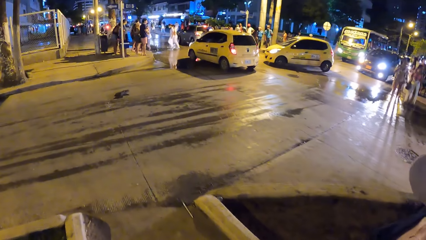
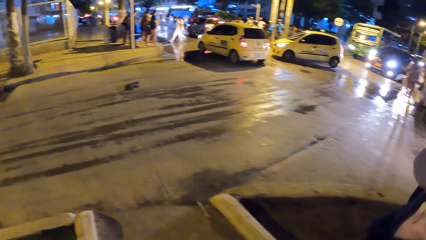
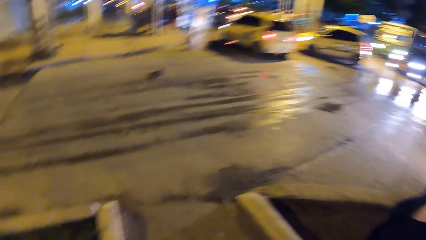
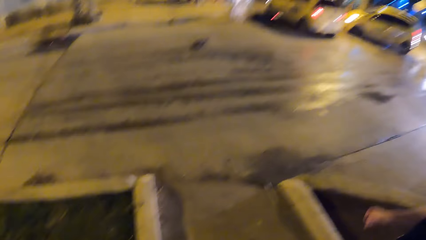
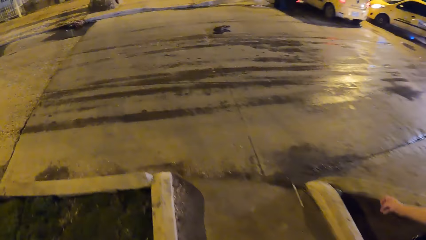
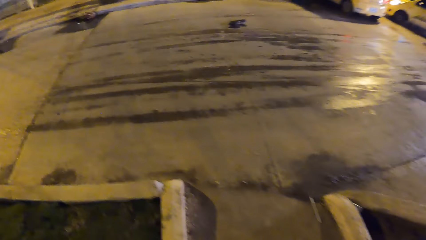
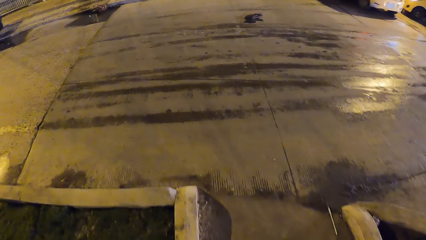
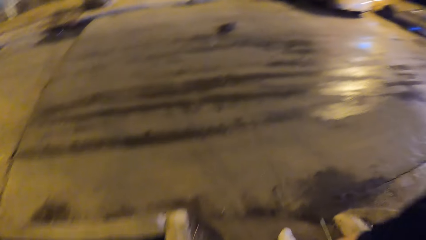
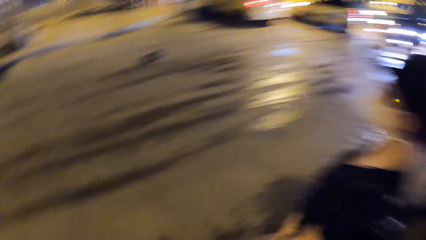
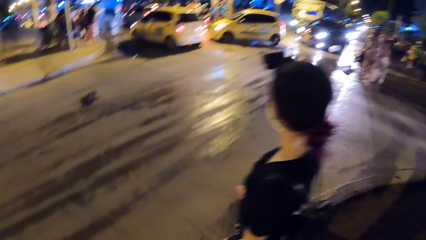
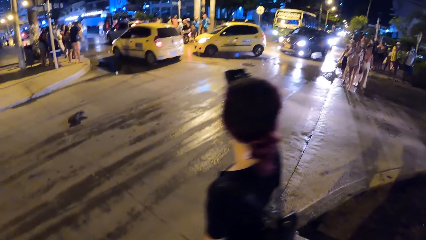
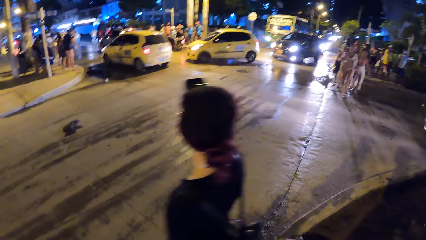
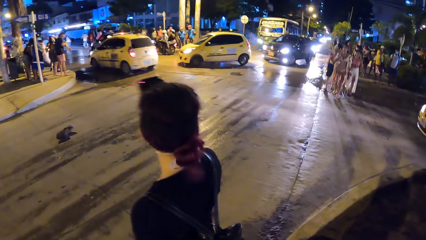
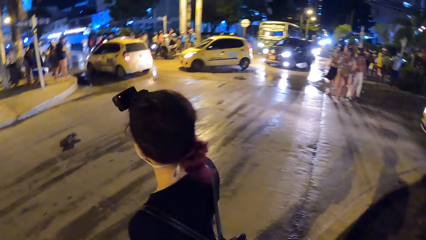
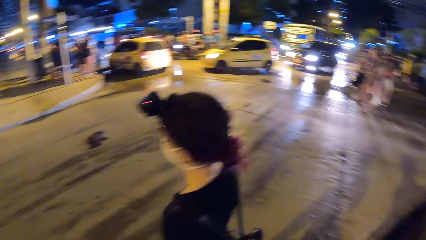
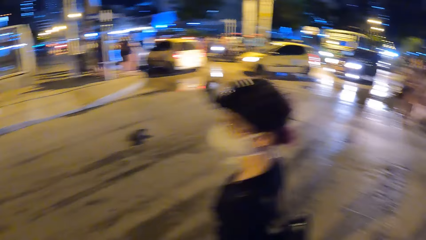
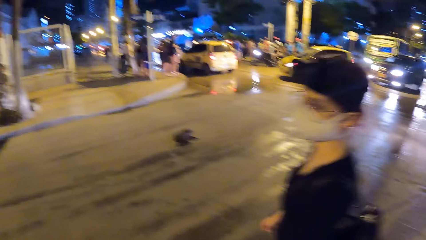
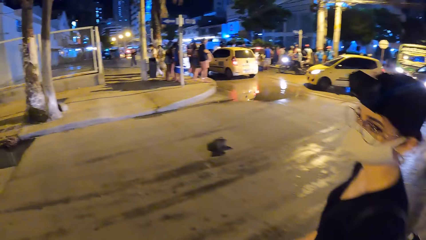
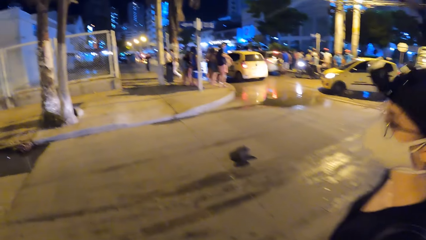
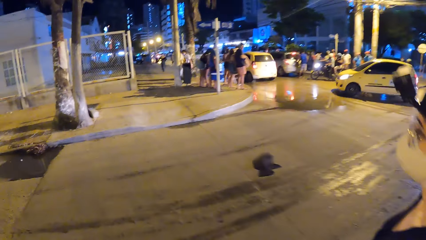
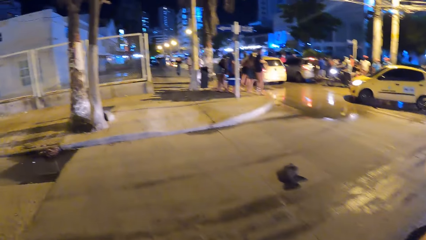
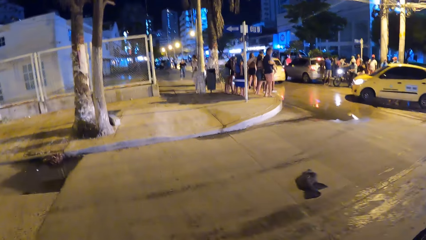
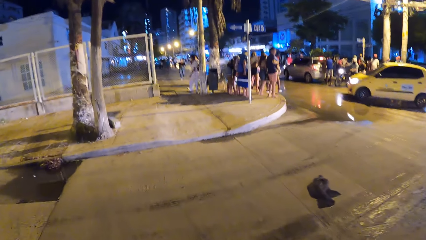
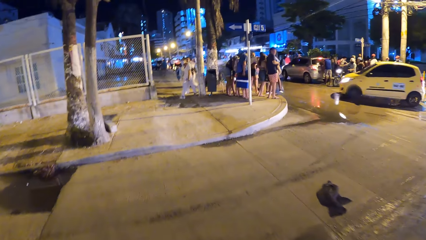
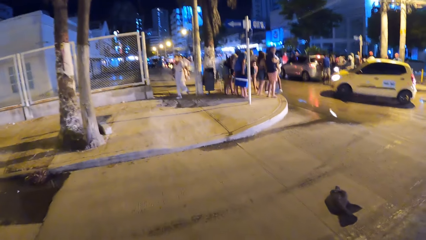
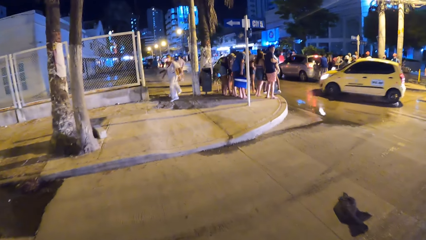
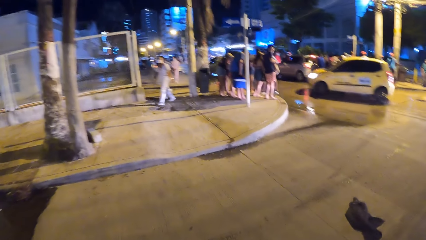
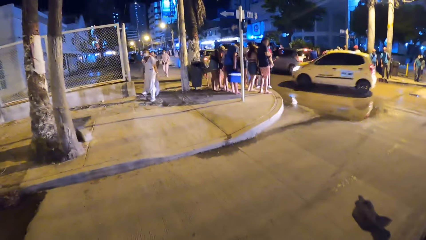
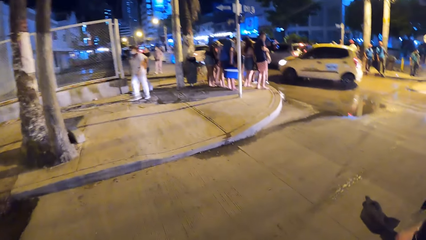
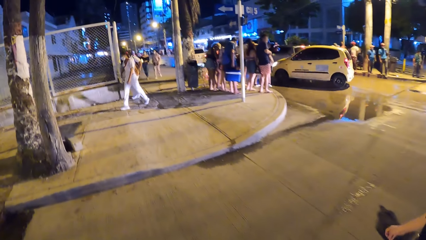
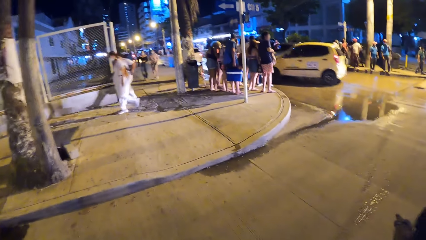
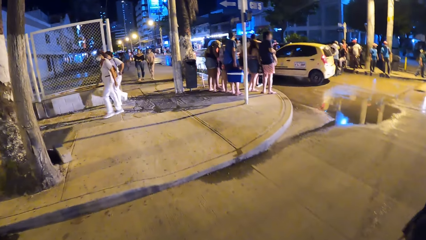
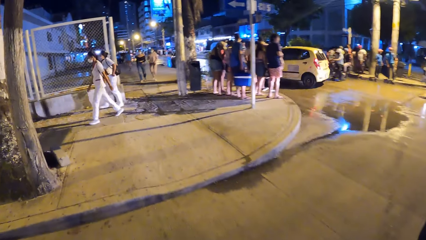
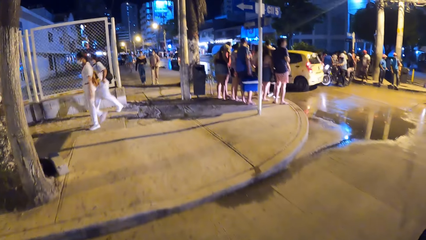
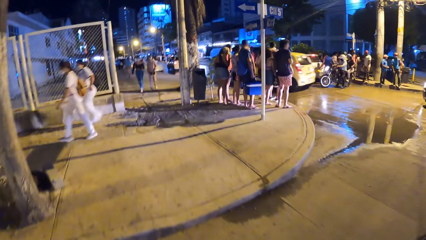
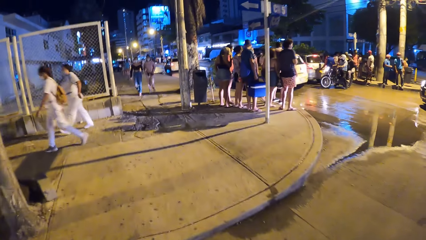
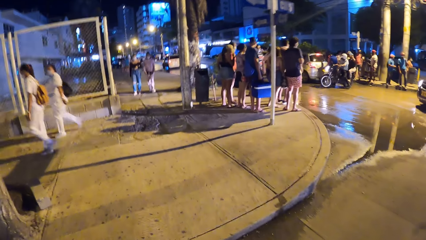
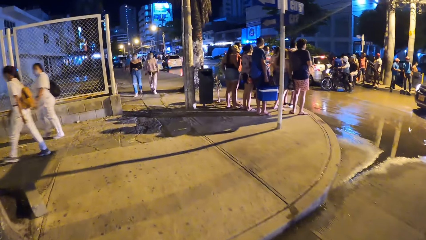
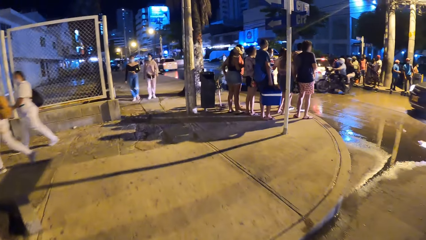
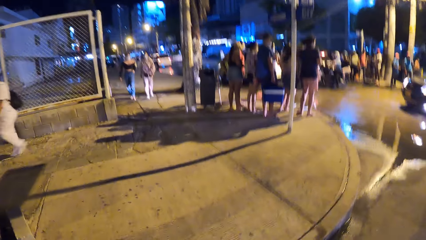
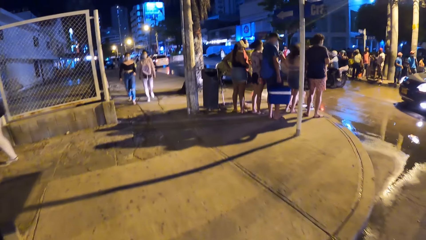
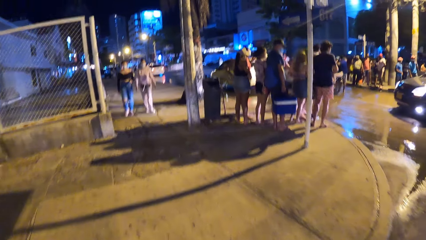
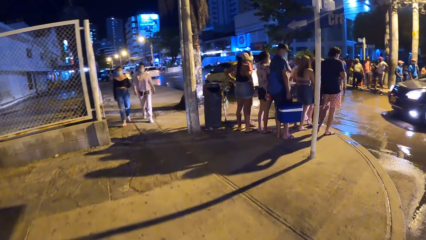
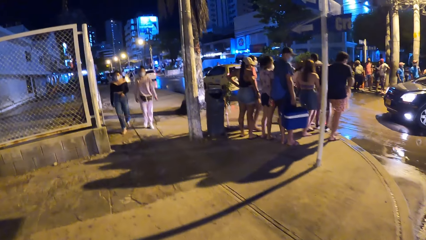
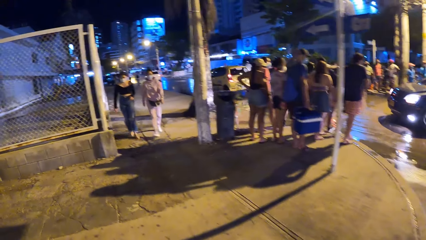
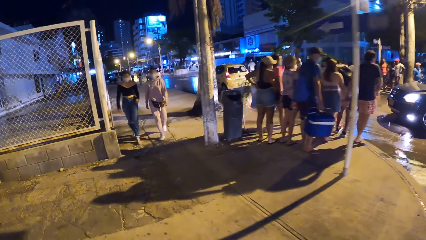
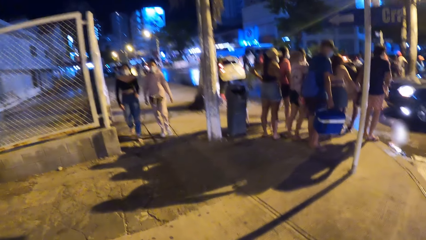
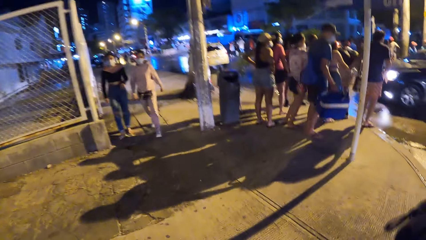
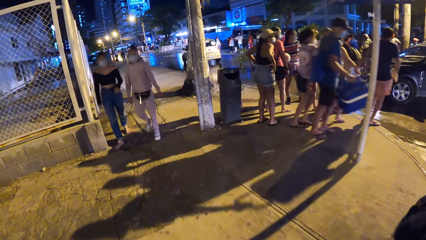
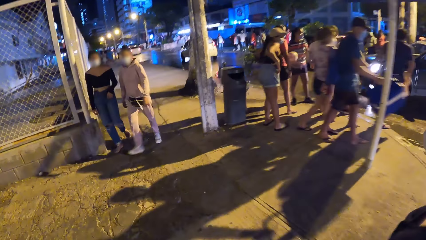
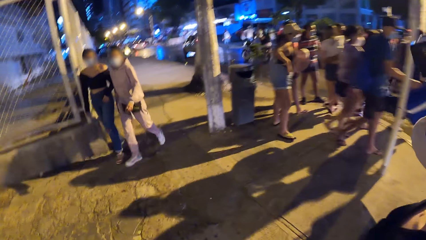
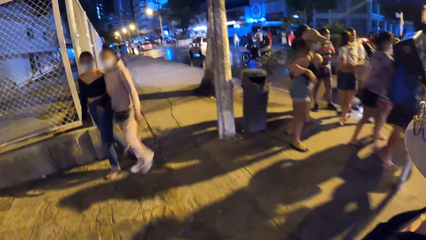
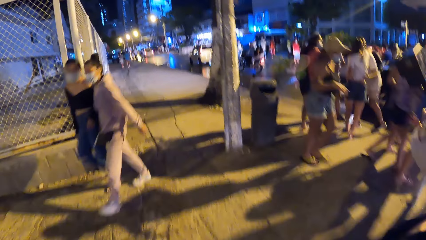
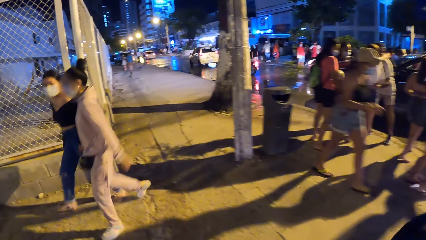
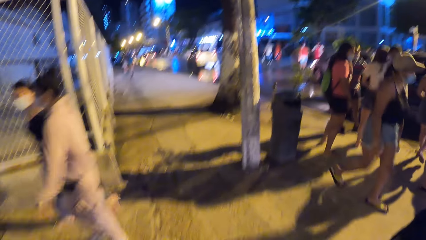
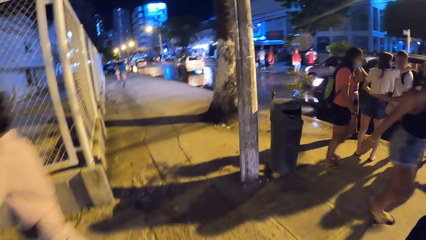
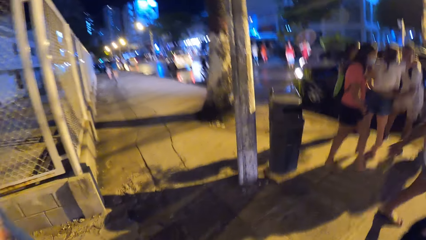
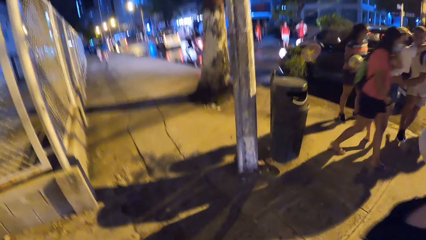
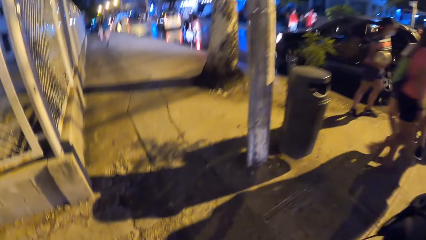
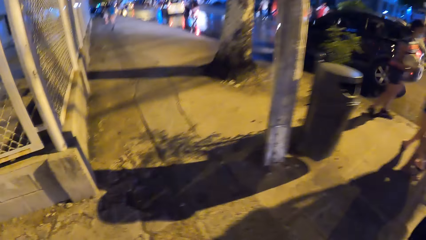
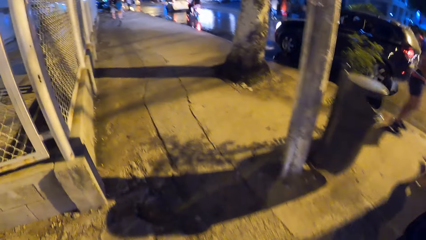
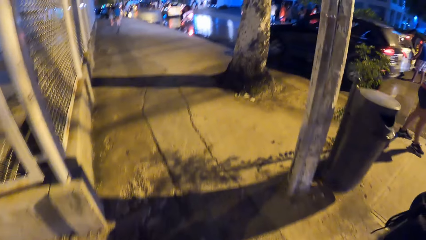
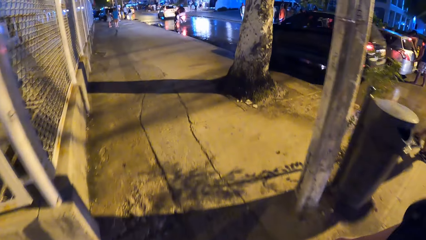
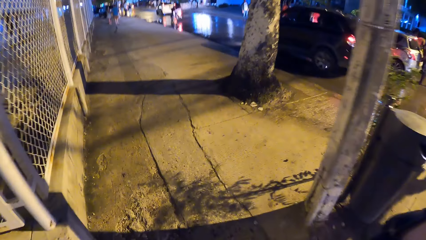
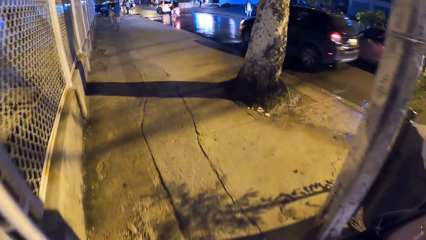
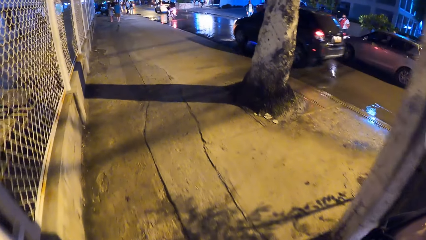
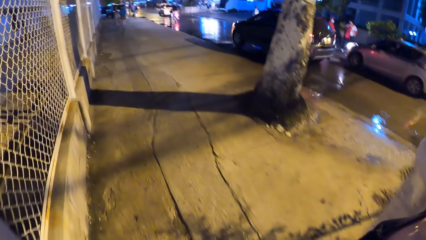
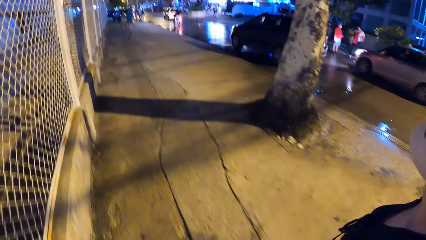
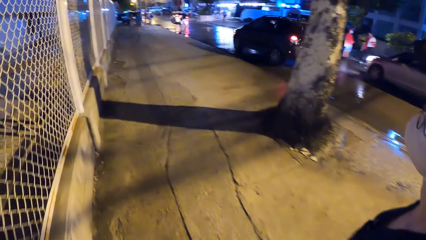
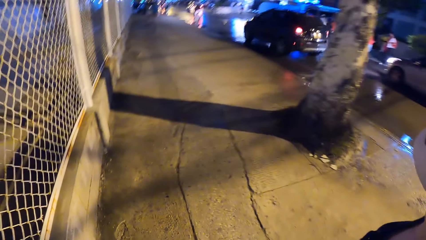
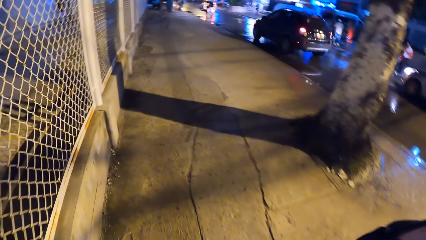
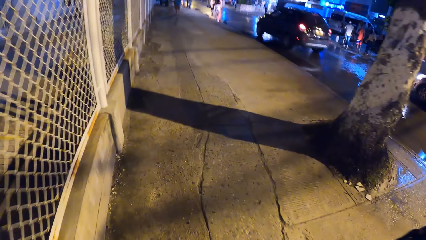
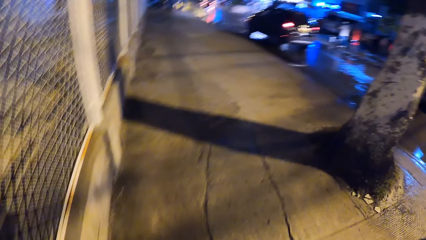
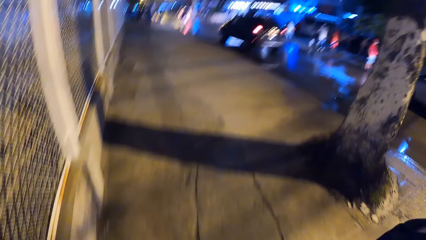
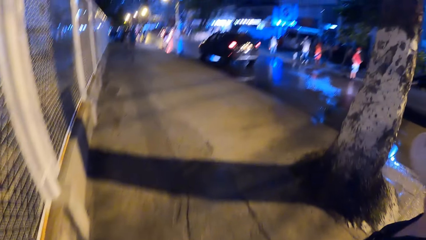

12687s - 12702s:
The camera wearer crosses to the other side of the road. The woman walks beside the camera wearer on the road. A yellow car drives past the camera wearer on the road. A black jeep drives past the camera wearer on the road.
